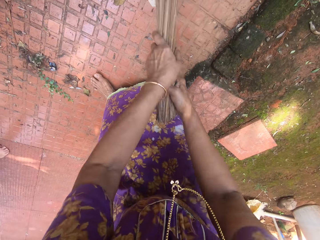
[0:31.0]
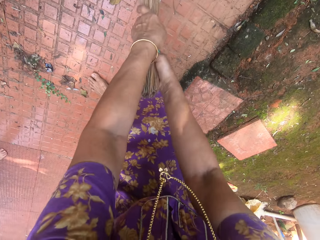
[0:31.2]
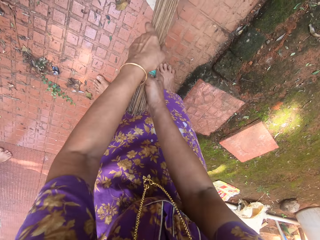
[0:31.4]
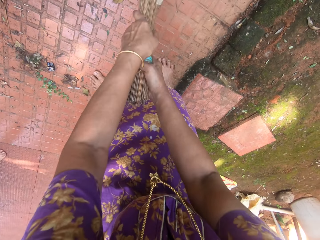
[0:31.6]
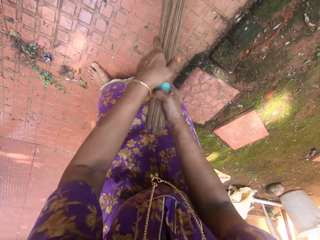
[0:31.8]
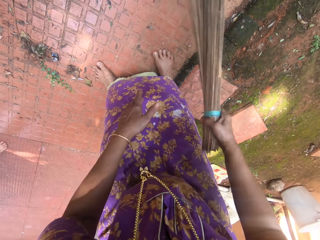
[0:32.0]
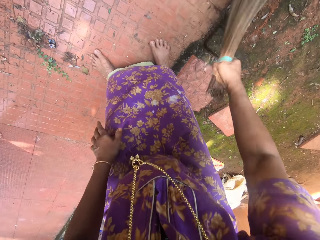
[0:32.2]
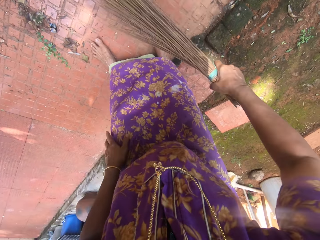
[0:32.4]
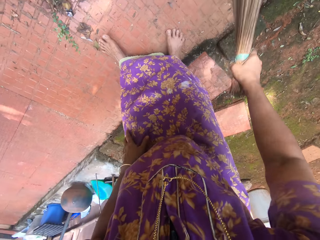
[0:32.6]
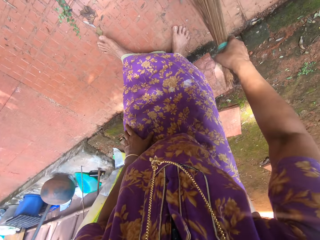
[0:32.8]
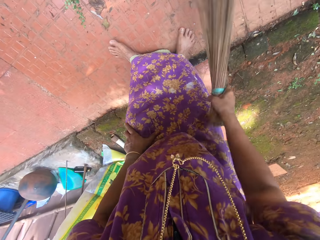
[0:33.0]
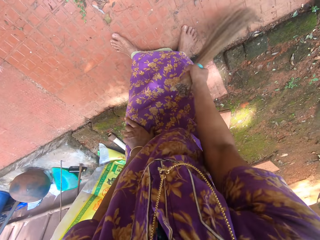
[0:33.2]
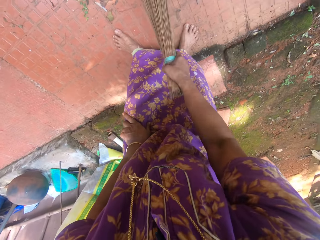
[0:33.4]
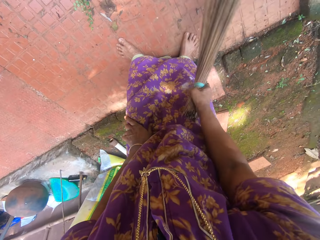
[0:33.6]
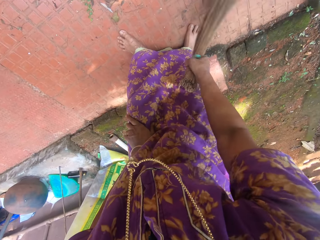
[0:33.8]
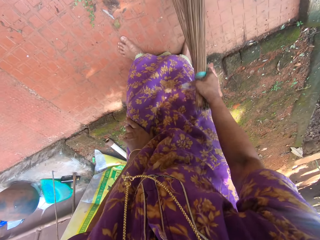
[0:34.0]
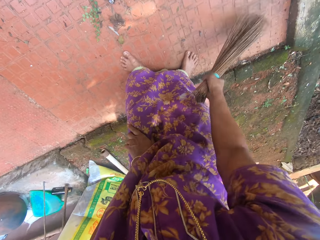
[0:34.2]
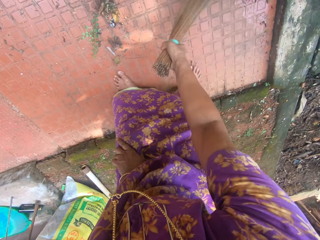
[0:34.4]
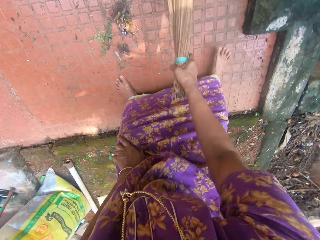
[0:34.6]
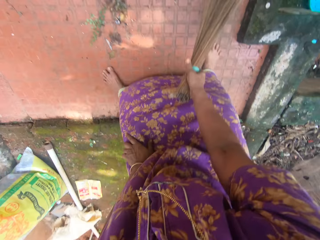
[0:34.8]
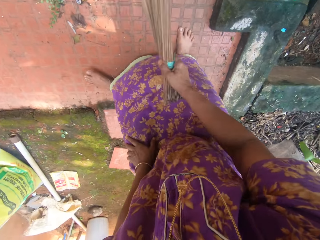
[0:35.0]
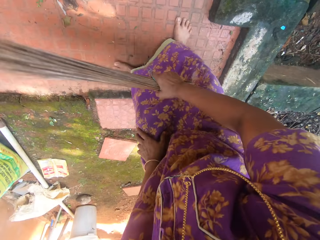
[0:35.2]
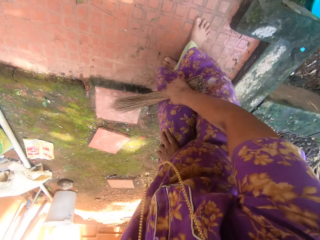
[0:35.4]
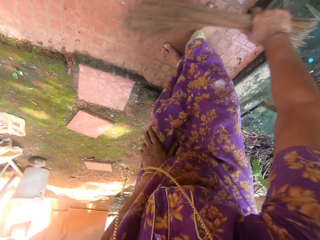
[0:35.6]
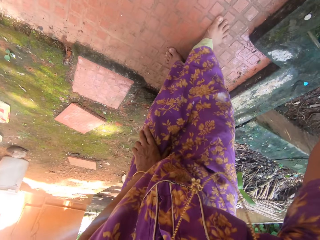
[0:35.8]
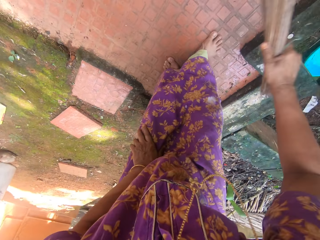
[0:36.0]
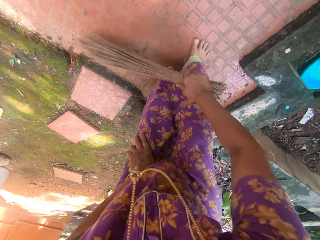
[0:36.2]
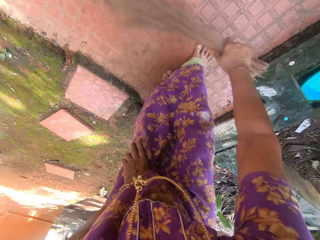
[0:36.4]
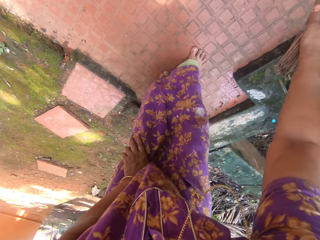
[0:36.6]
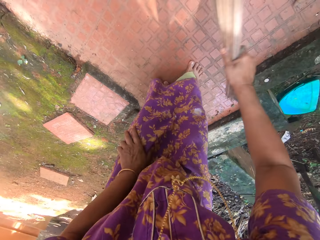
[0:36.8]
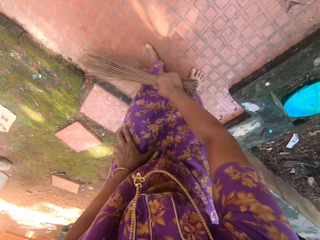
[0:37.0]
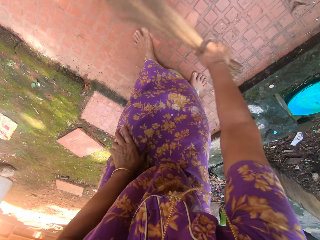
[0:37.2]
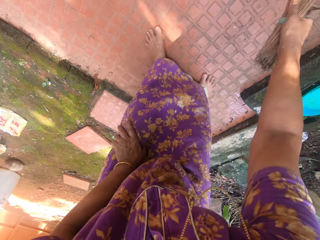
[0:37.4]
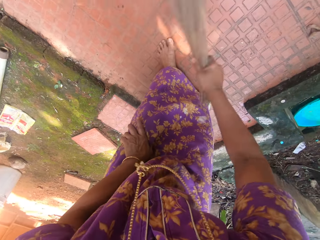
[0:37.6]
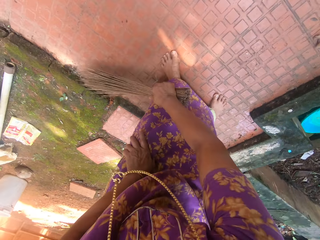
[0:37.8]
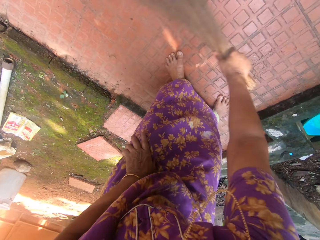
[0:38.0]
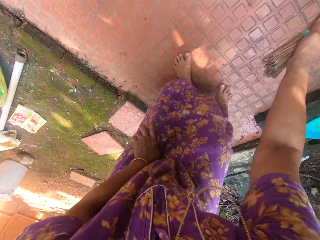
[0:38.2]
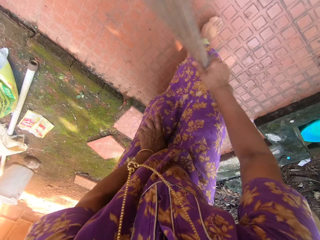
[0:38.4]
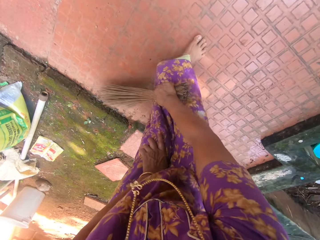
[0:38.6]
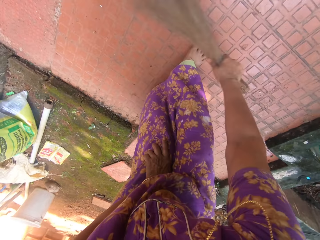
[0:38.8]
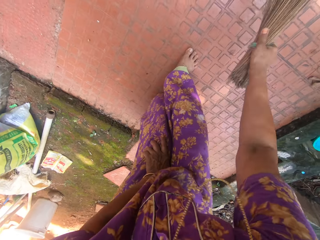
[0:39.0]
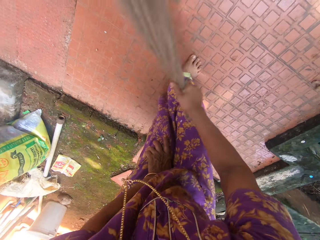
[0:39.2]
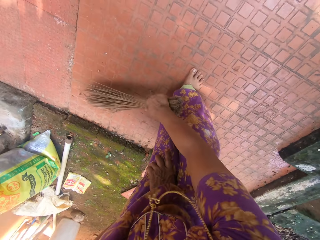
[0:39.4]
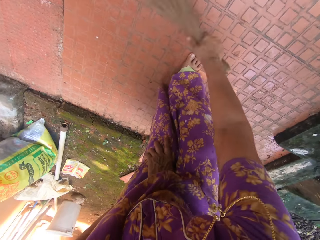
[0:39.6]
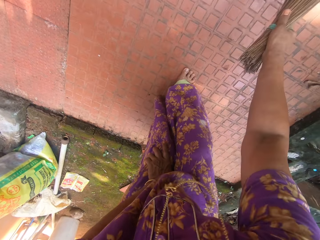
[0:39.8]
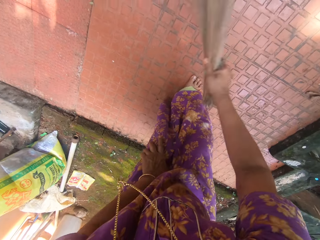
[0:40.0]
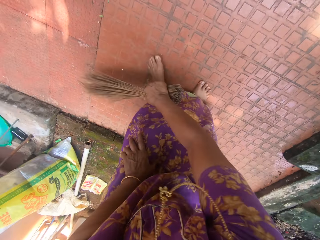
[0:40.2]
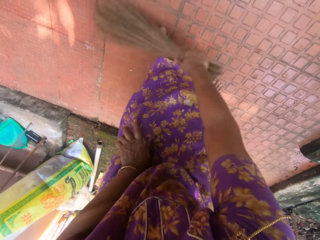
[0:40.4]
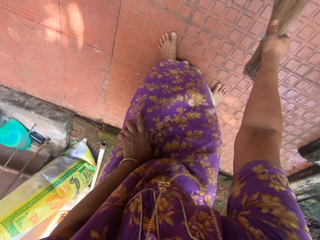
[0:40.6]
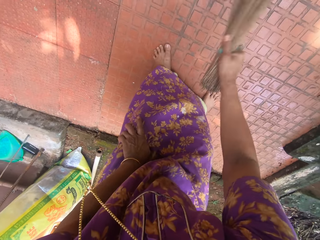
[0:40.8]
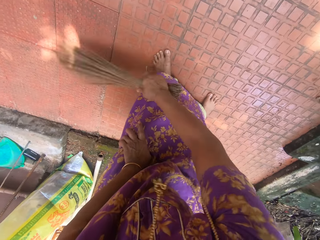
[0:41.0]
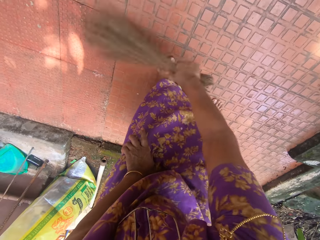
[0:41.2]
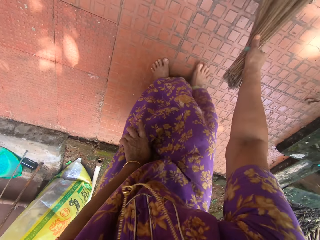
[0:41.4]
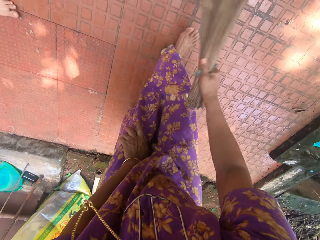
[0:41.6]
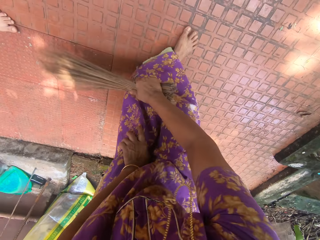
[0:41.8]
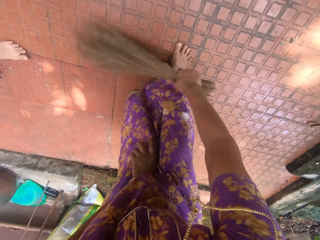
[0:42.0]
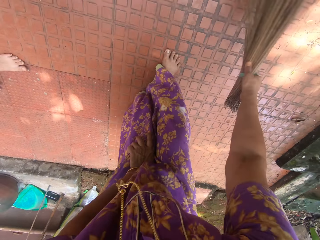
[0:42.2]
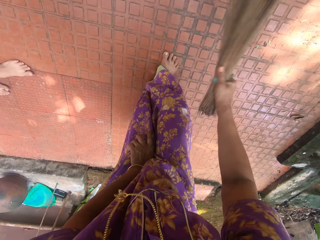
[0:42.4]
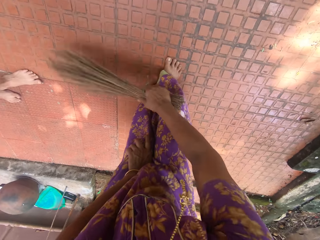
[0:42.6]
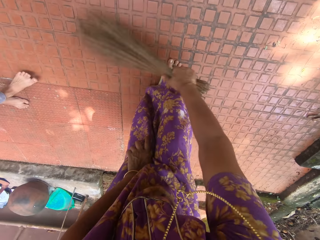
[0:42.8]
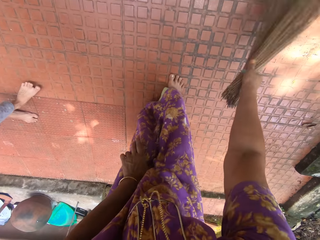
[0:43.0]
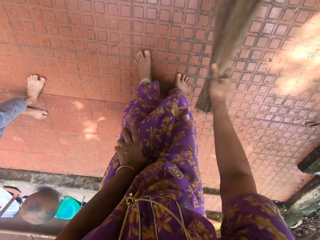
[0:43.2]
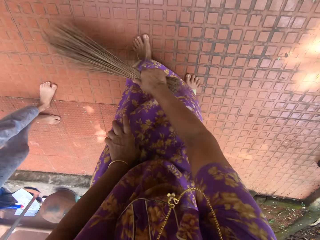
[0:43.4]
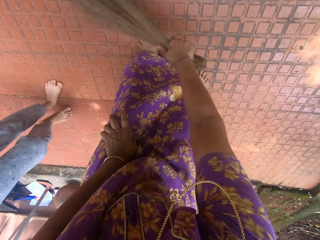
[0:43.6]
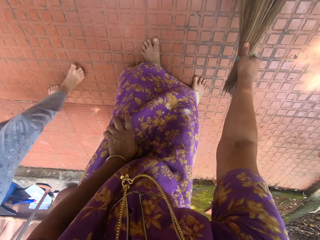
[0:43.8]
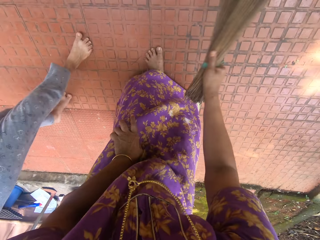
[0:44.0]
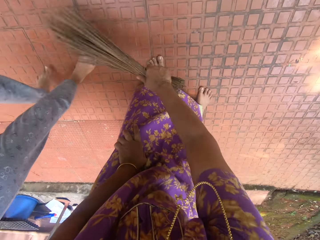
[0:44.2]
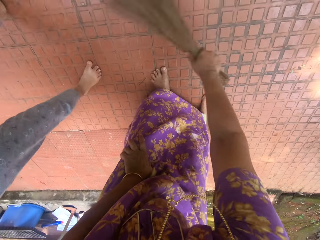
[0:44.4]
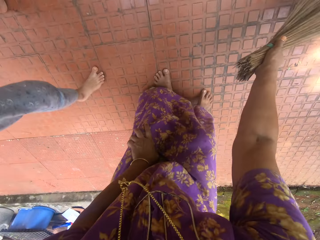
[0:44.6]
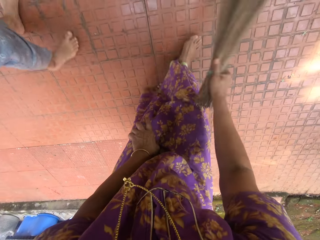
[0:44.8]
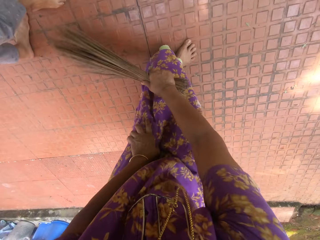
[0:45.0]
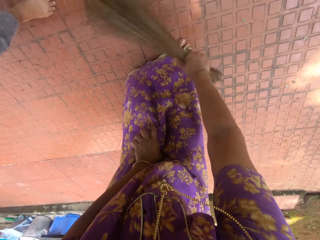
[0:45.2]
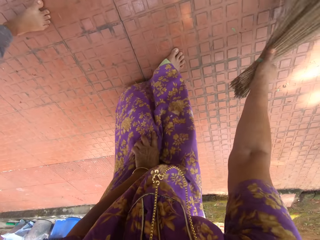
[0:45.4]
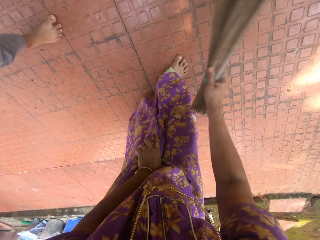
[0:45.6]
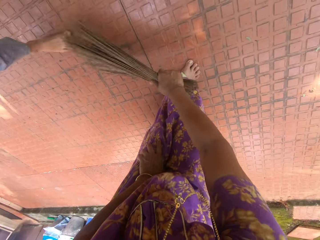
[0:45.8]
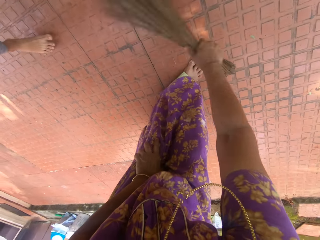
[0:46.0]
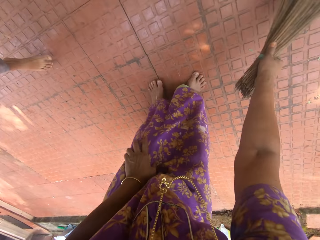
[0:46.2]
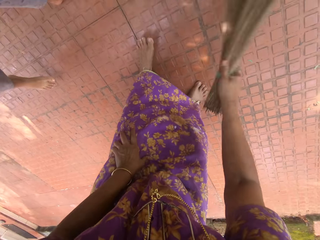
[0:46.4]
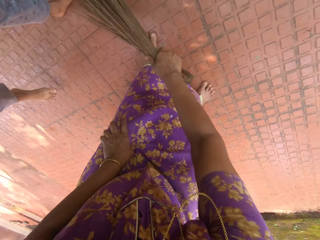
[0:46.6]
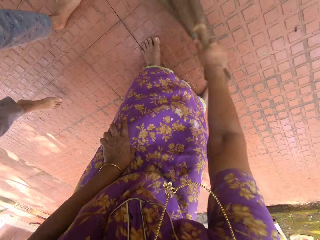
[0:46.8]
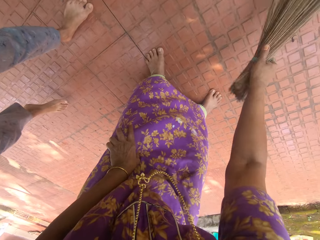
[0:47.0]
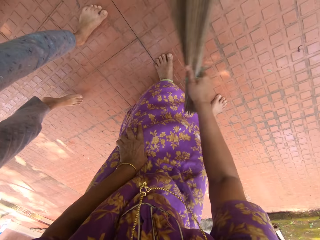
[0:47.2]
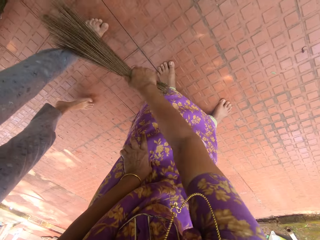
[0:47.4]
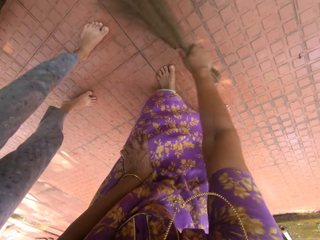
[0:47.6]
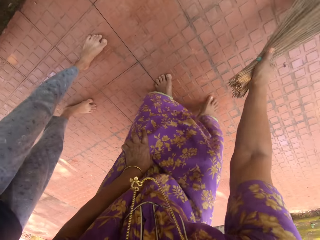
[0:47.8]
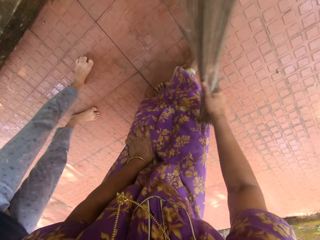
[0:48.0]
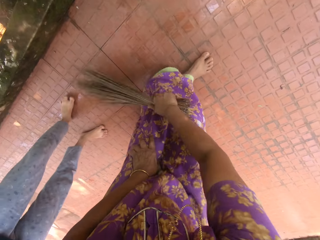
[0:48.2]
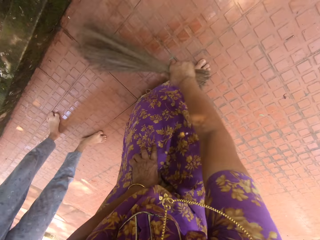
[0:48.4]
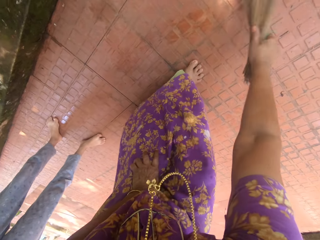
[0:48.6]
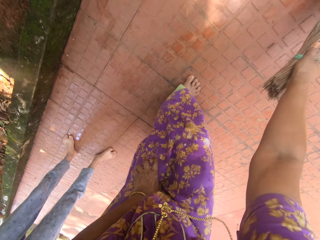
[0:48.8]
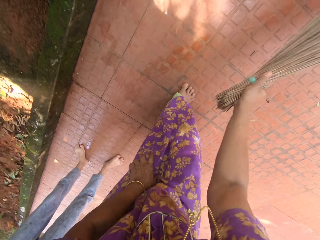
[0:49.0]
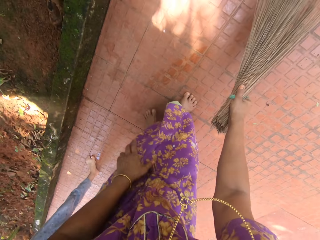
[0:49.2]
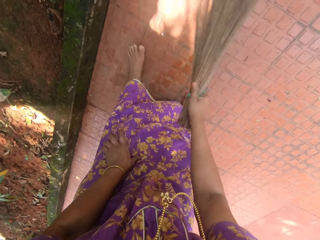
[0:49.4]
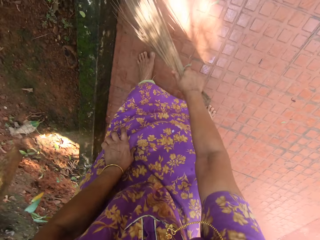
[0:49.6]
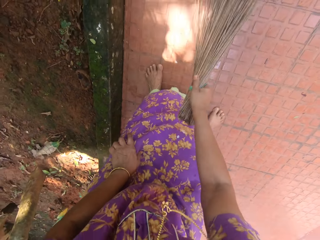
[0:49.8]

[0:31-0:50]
The camera wearer drops her left hand from the broom. She sweeps the floor of the compound with the broom in her right hand. A child walks along the camera wearer as she sweeps. The camera wearer sweeps the floor.

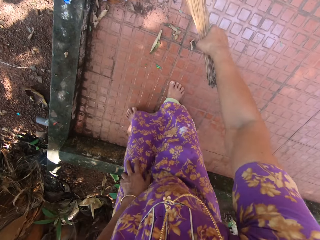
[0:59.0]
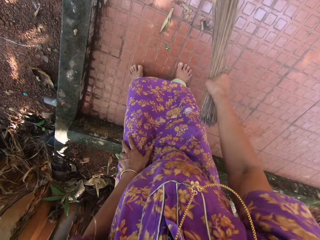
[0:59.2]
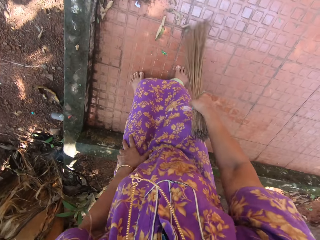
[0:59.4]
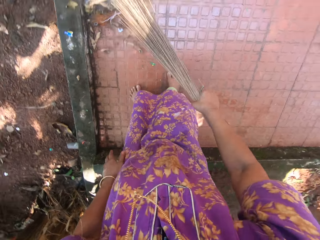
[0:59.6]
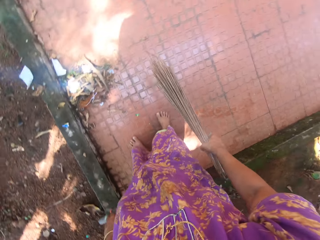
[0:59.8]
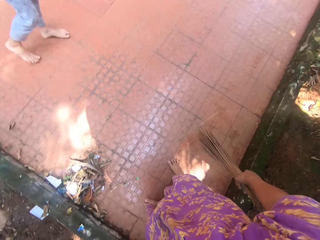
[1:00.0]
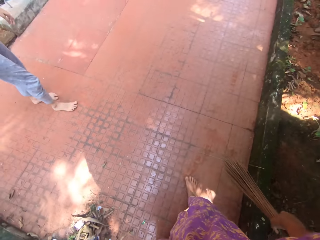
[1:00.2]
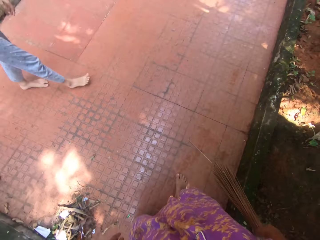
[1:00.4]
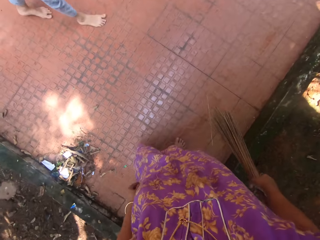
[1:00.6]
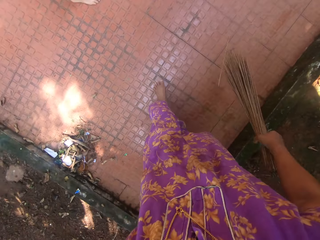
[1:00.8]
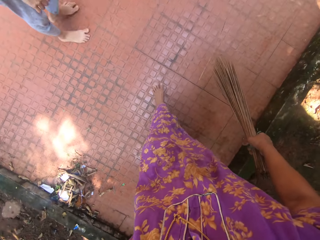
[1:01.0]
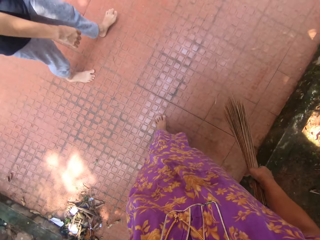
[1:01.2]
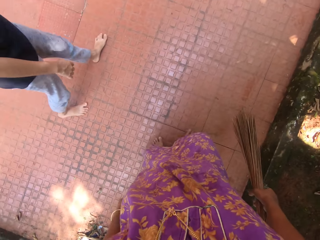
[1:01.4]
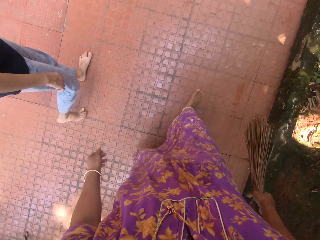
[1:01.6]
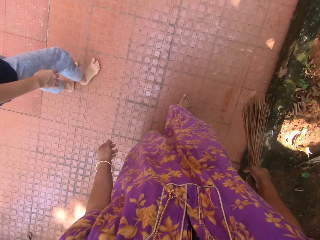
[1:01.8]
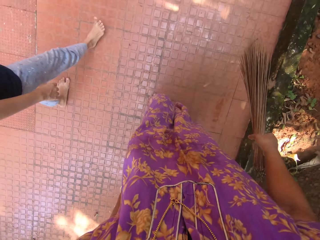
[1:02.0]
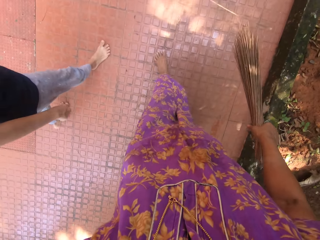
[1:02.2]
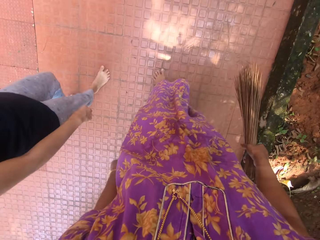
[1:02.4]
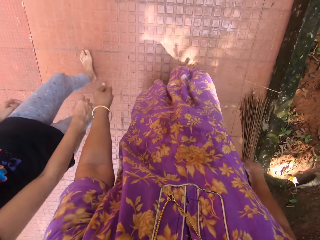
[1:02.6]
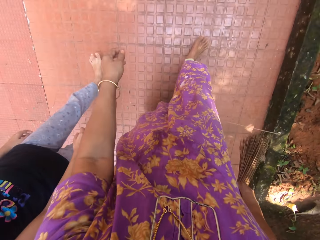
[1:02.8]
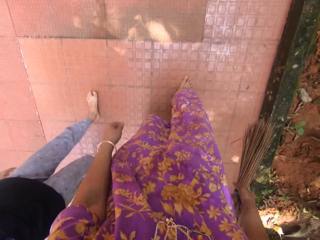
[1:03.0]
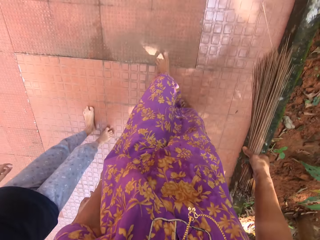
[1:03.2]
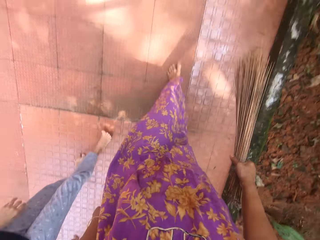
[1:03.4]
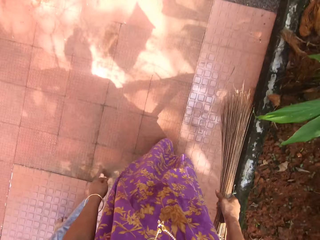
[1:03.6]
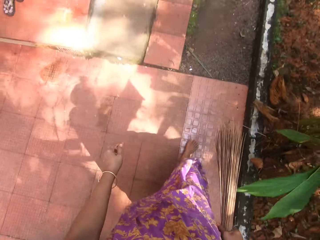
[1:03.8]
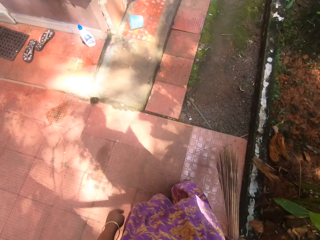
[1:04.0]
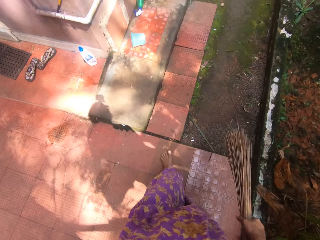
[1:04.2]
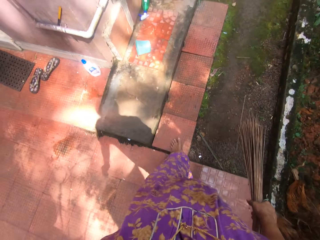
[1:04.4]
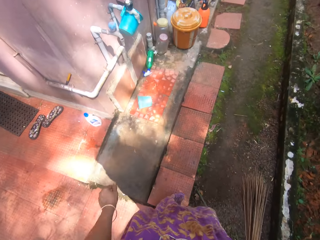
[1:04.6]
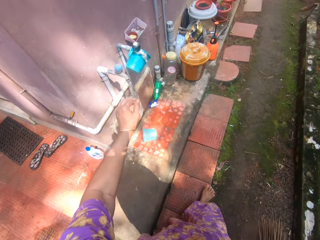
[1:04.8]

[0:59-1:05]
The camera wearer walks back on the floor. They discuss with a girl. The girl walks alongside the camera wearer. The camera wearer walks towards a window with the girl.
